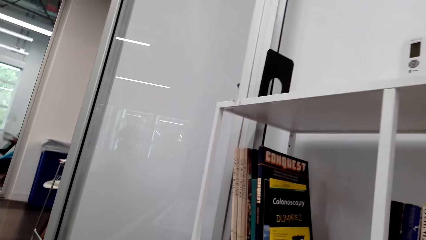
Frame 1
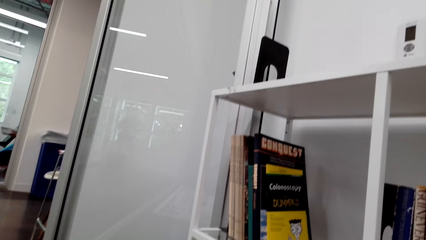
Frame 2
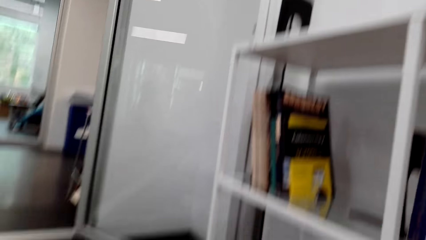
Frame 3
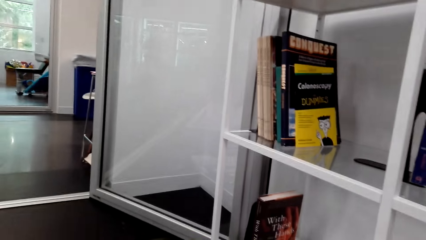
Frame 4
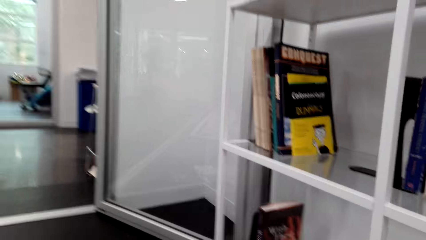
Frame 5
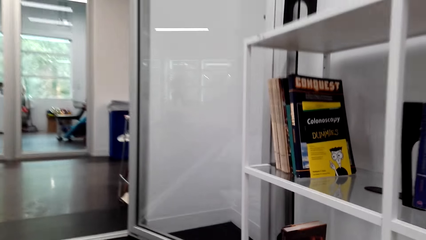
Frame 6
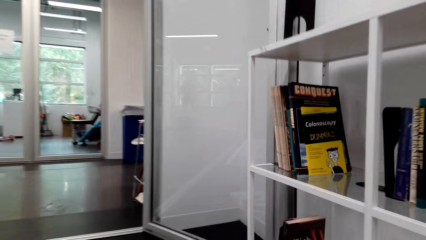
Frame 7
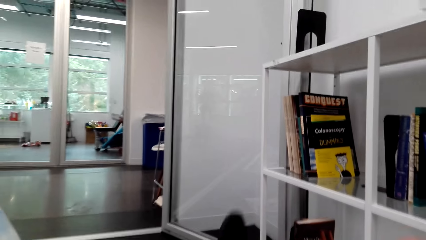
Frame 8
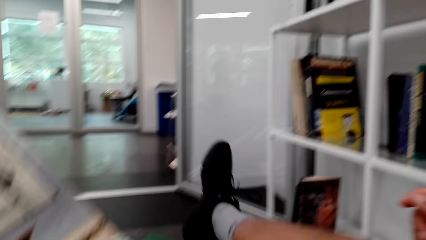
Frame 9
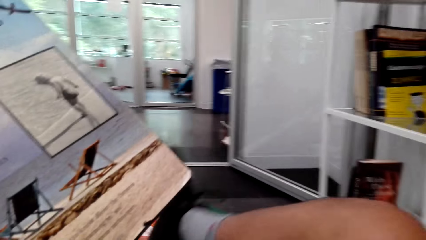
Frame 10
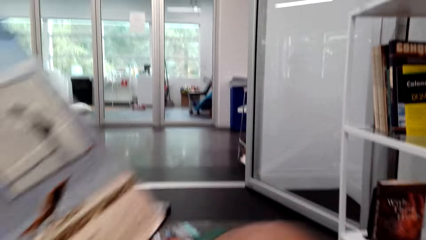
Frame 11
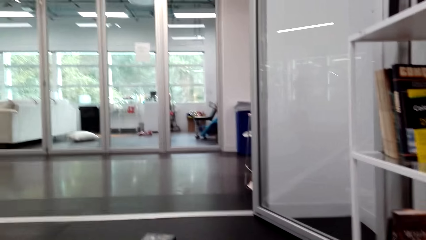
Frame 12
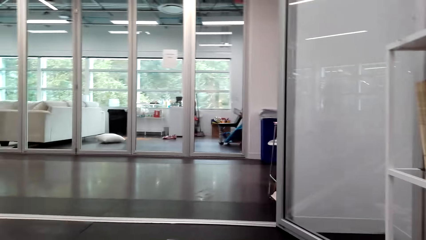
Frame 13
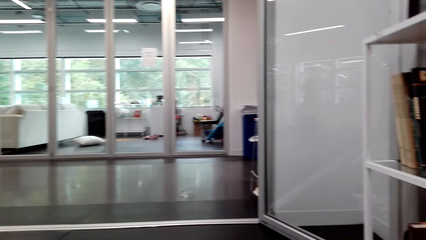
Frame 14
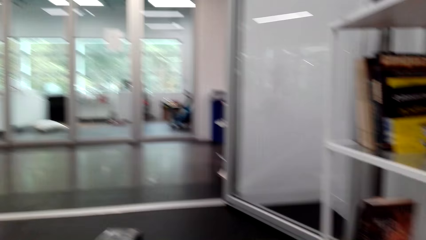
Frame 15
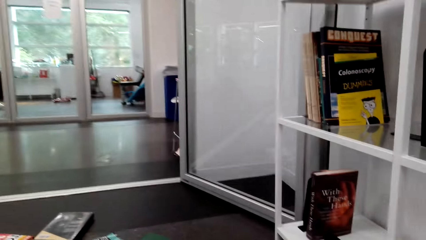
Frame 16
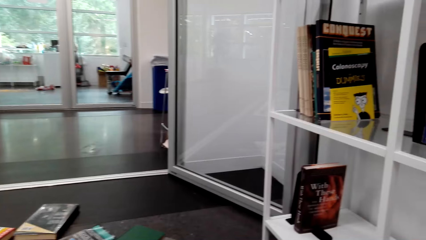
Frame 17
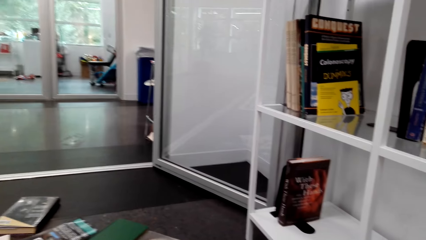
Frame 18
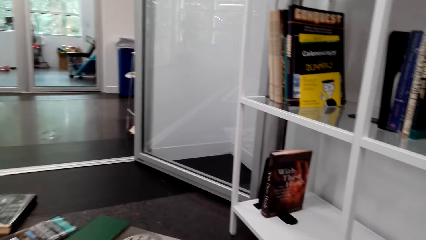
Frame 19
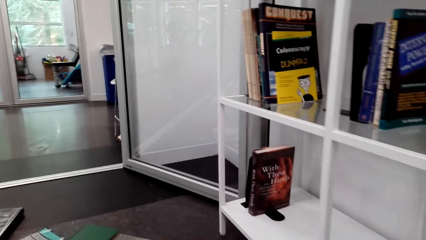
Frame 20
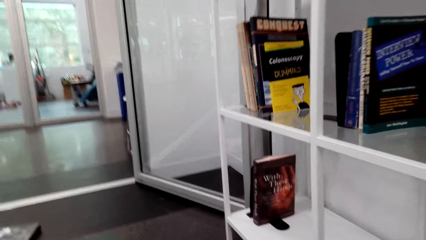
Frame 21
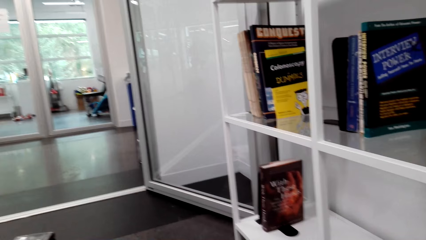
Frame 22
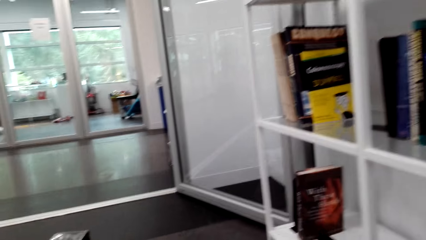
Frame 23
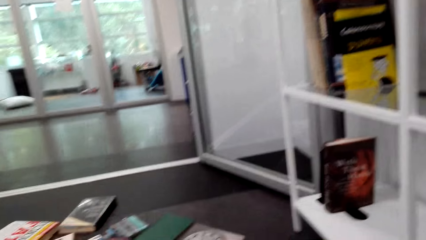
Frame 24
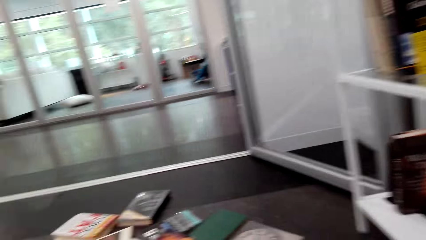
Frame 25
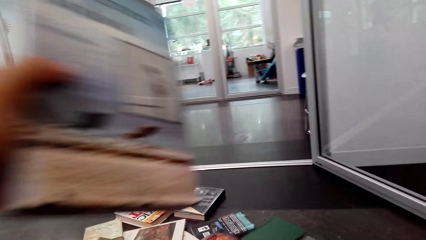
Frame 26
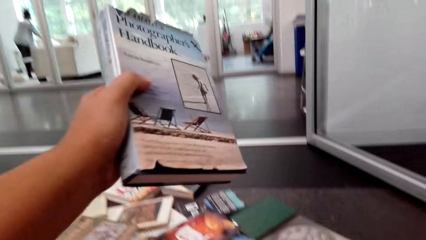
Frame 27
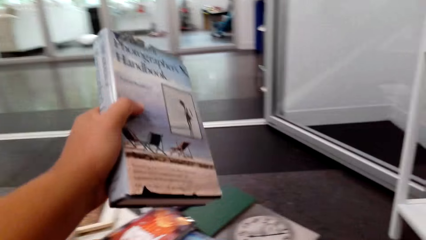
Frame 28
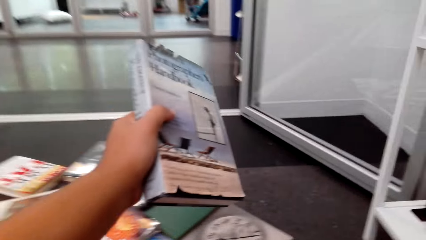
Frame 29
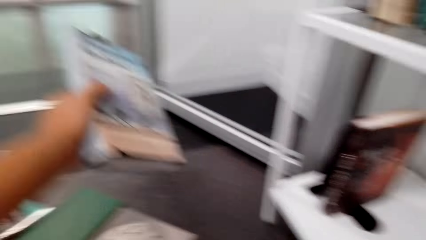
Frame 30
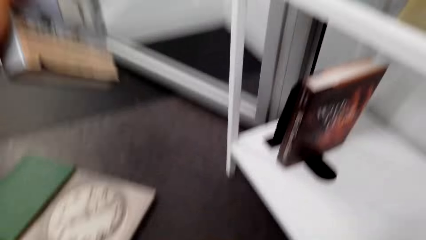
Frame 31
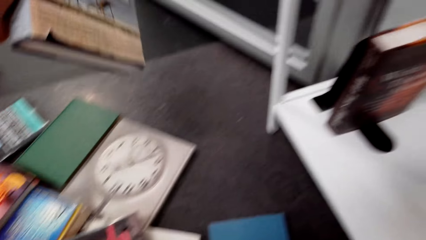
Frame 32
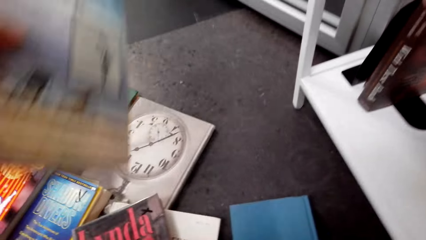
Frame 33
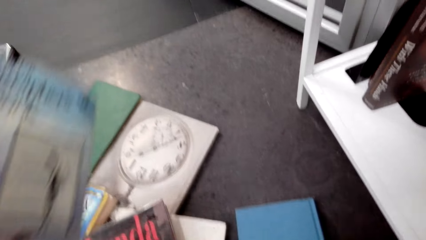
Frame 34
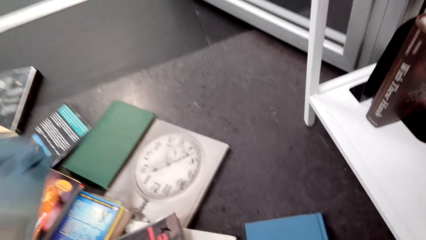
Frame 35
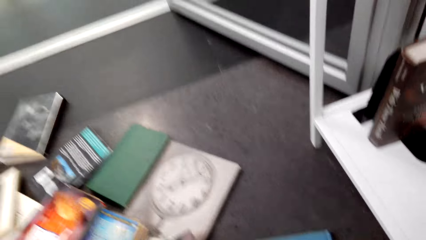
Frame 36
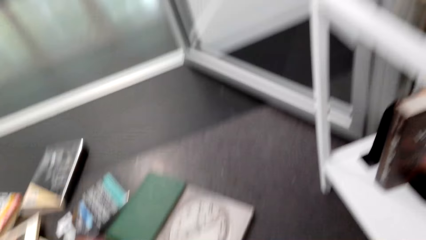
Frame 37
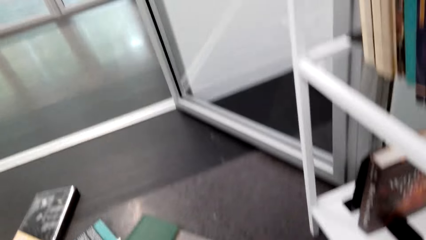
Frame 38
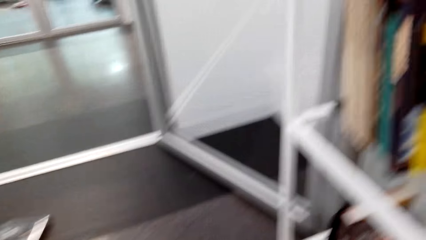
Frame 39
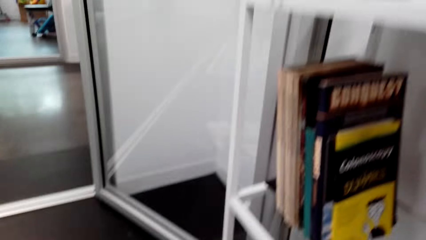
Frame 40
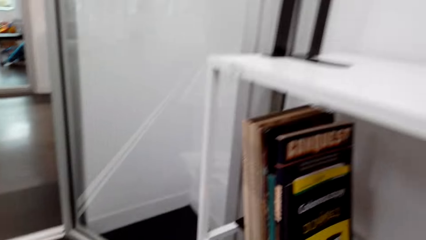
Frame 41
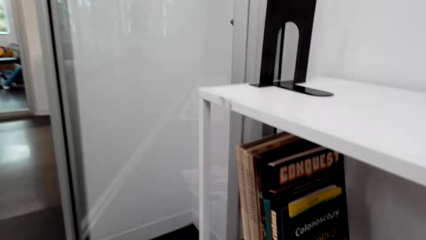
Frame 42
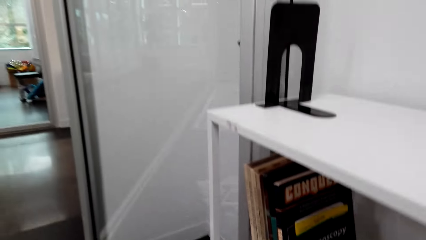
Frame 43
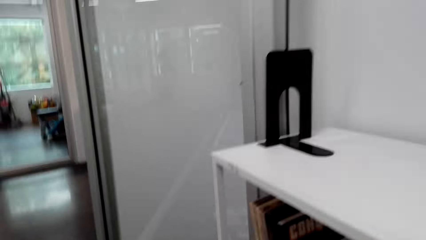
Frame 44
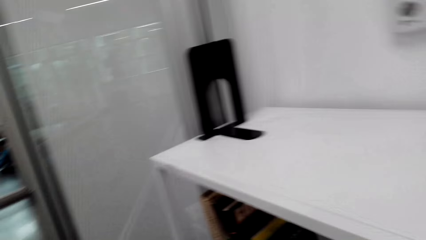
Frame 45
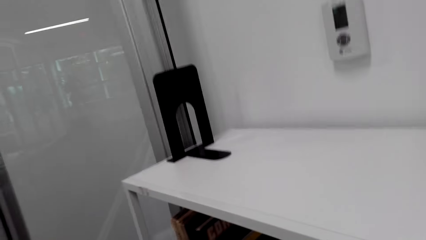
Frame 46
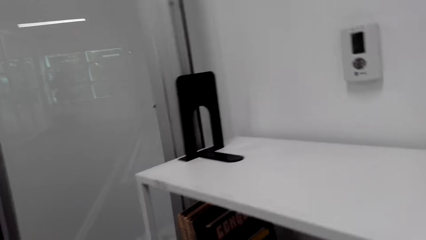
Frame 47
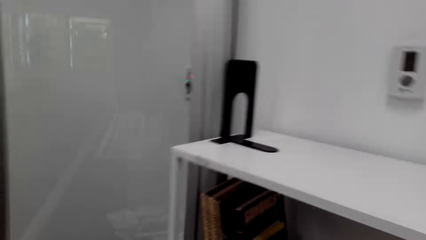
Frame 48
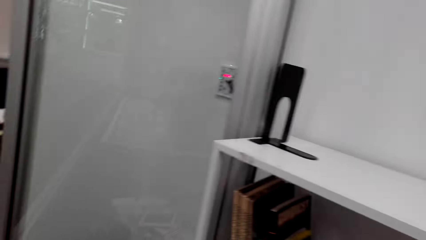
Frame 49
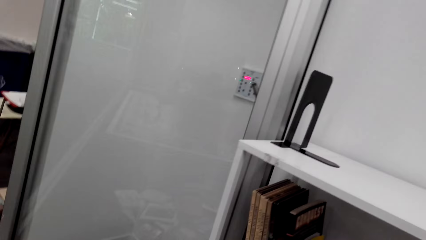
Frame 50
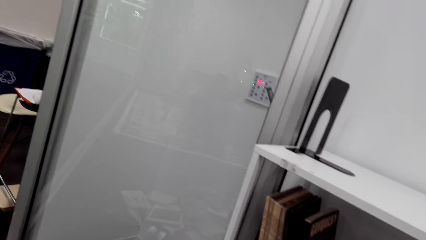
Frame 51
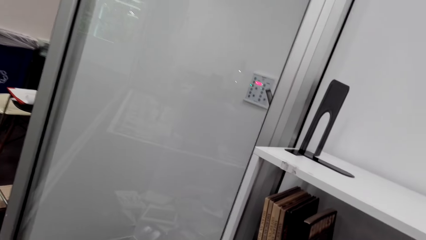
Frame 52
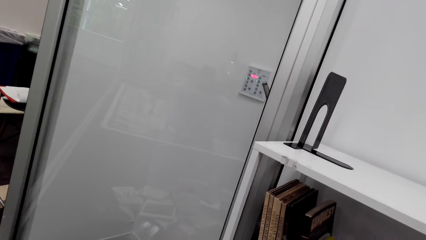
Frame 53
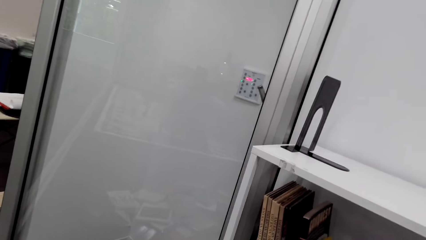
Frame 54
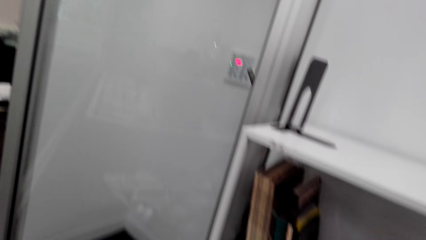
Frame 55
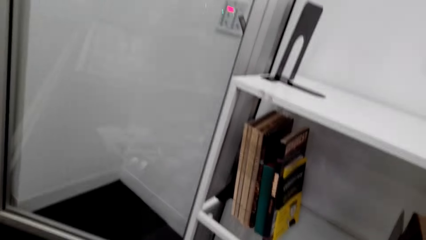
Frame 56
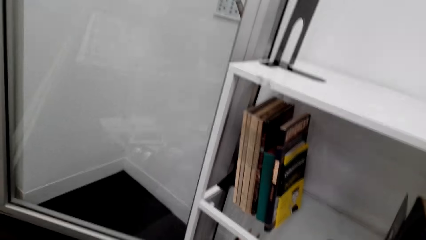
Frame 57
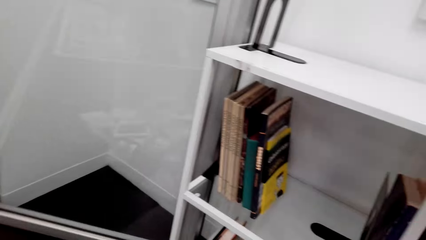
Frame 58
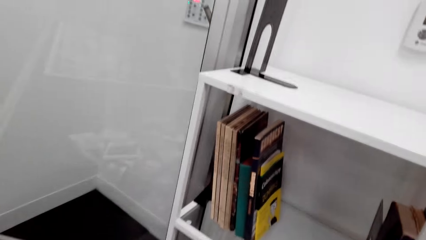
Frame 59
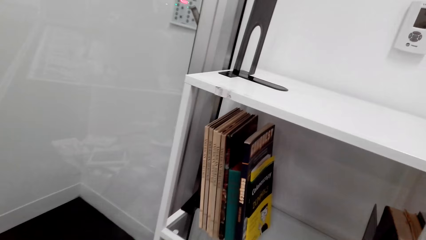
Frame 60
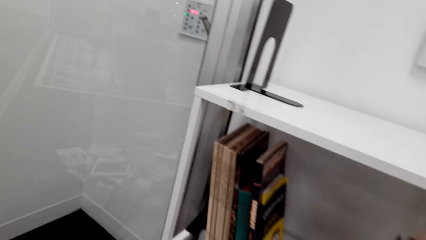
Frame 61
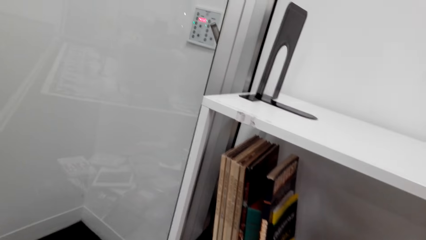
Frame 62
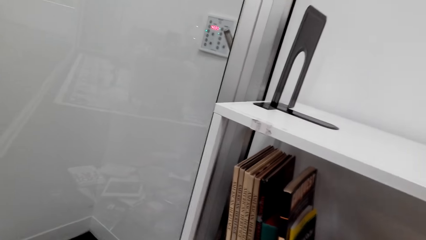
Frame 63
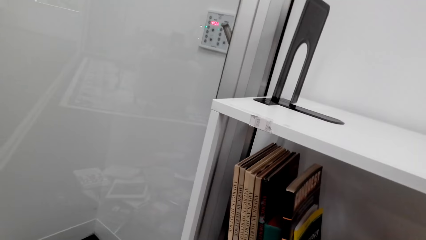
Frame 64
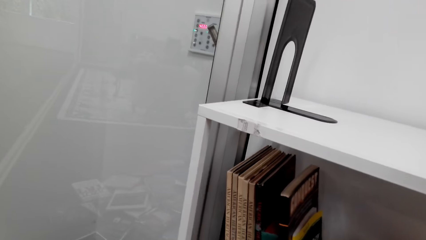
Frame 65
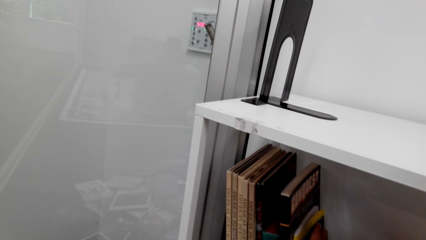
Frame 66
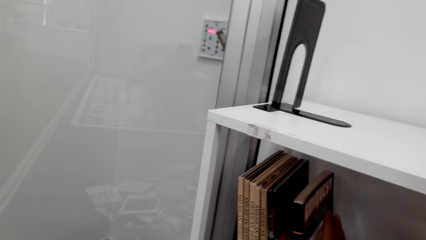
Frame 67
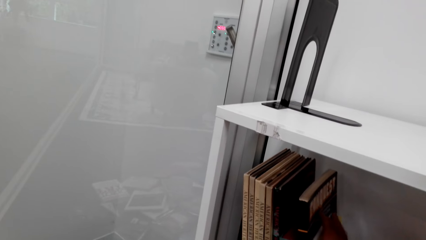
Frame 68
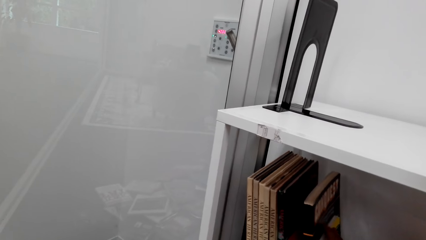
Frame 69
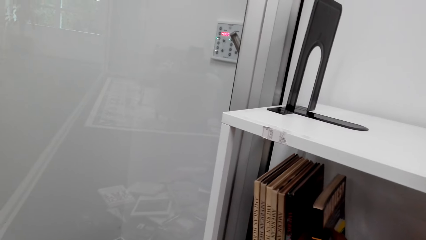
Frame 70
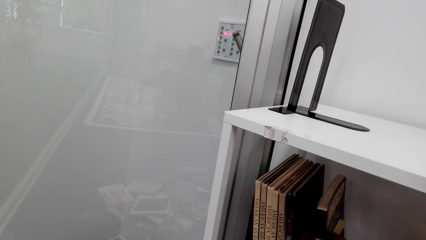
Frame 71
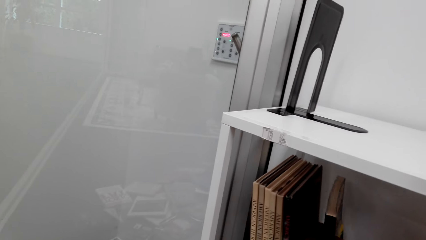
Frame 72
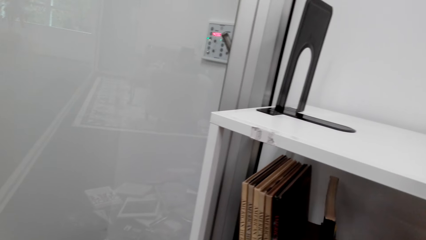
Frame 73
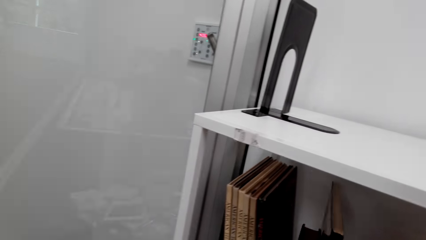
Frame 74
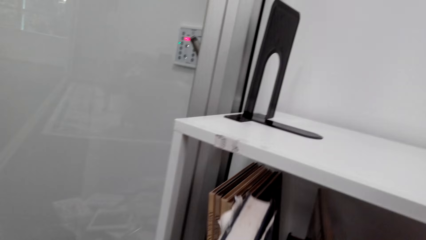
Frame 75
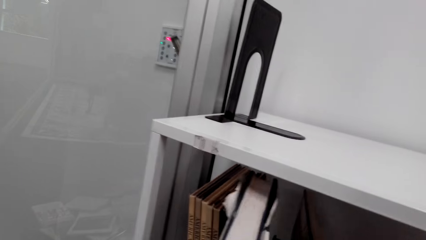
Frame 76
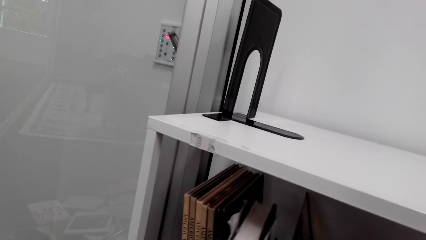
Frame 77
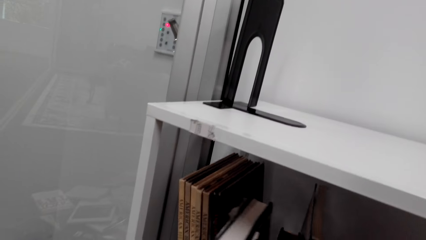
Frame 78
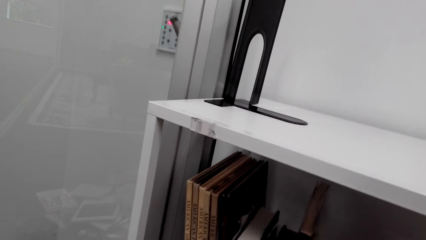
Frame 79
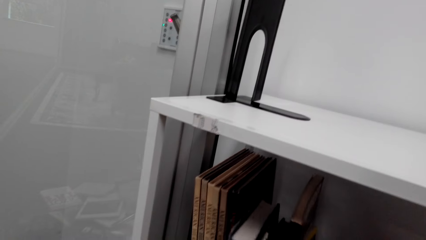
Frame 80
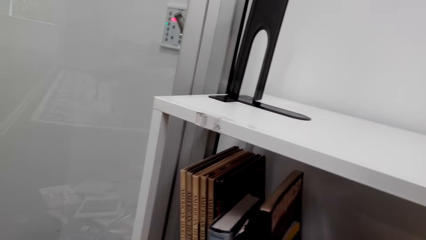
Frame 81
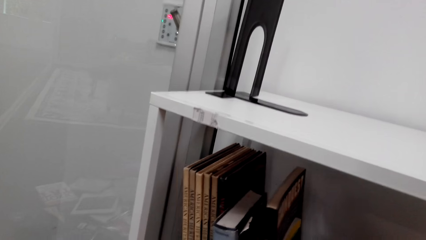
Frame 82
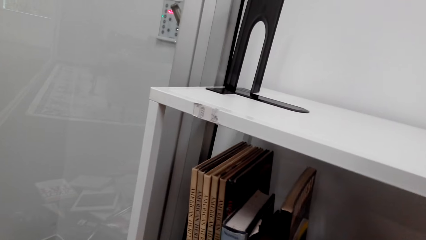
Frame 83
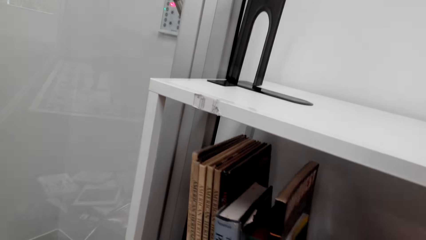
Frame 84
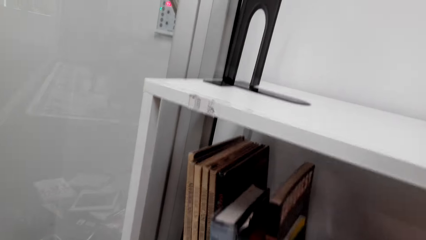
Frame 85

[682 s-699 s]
The camera wearer holds a book. They move the right leg. They look around. They hold the book with the left hand. They look around. They move the book on the table. They pull the book from the shelf. They put the book on the shelf.
